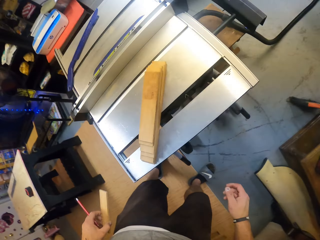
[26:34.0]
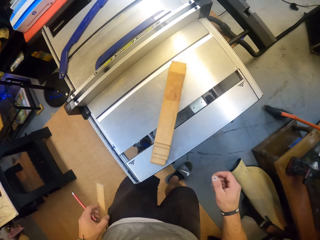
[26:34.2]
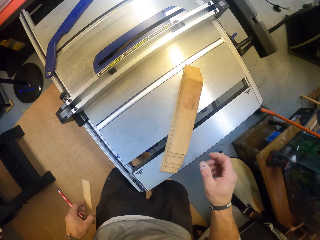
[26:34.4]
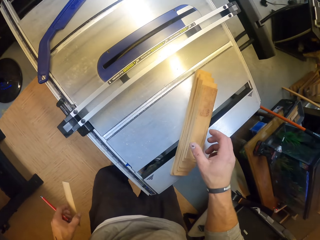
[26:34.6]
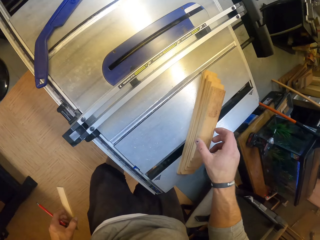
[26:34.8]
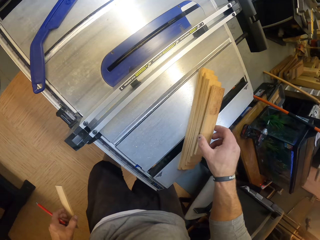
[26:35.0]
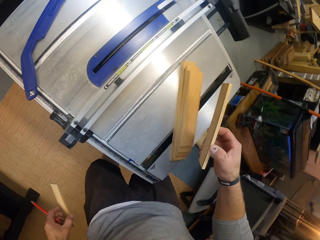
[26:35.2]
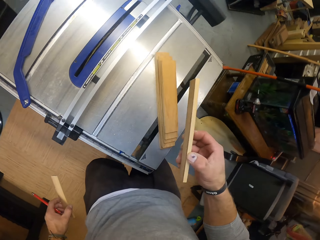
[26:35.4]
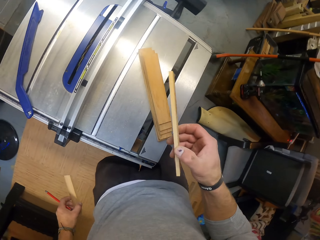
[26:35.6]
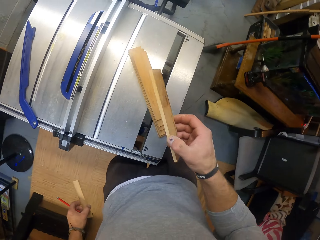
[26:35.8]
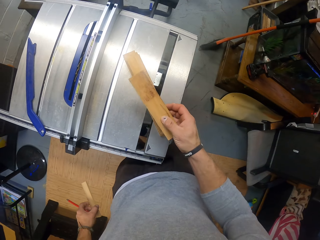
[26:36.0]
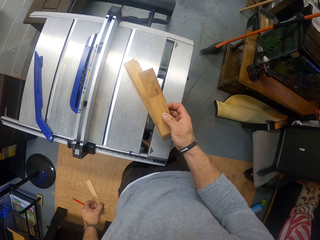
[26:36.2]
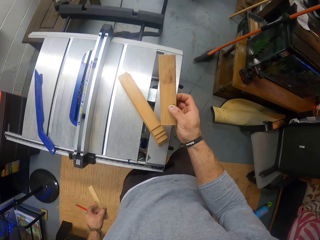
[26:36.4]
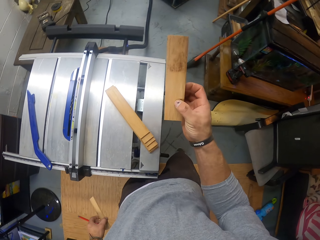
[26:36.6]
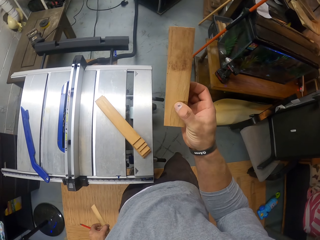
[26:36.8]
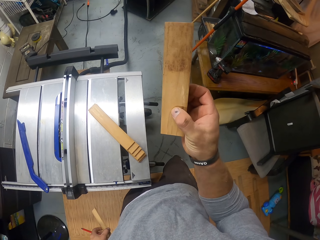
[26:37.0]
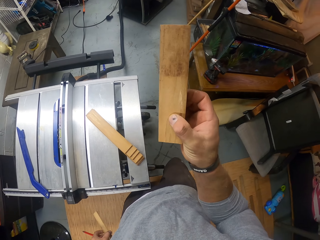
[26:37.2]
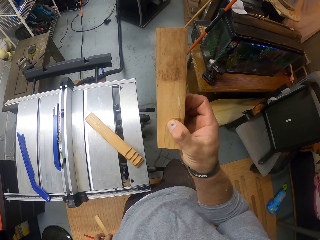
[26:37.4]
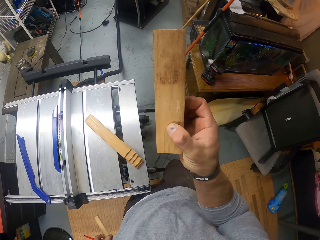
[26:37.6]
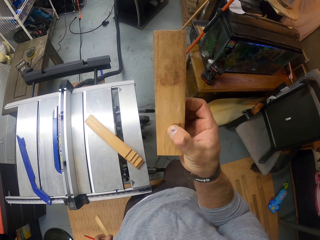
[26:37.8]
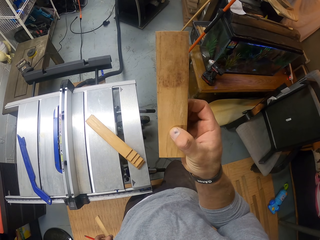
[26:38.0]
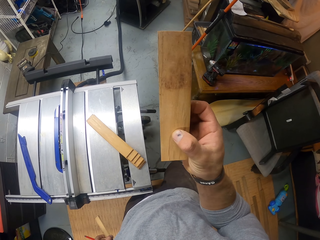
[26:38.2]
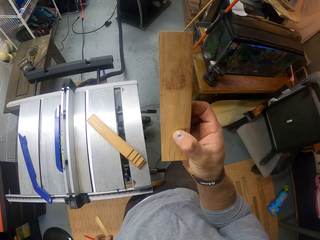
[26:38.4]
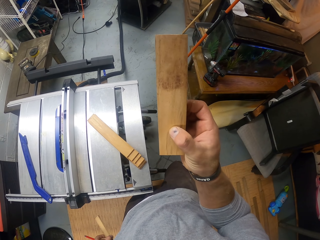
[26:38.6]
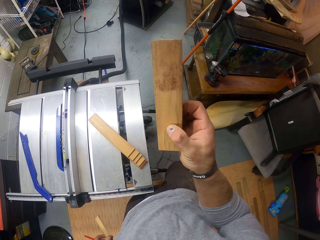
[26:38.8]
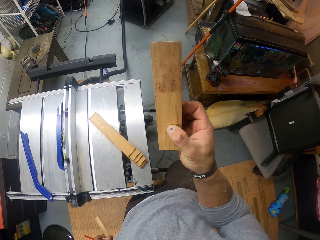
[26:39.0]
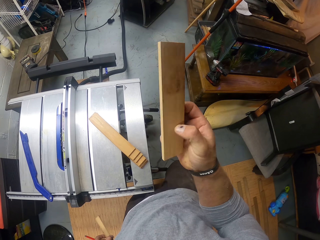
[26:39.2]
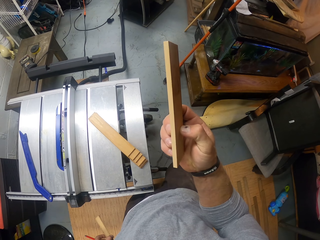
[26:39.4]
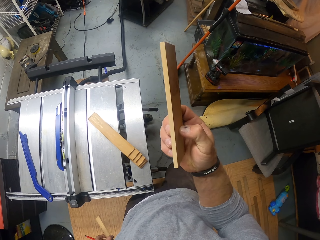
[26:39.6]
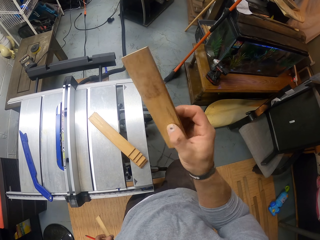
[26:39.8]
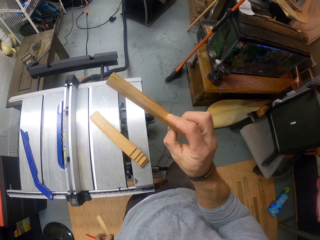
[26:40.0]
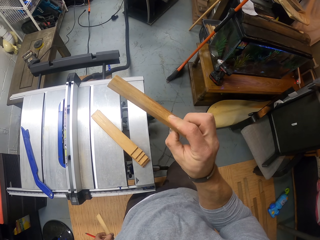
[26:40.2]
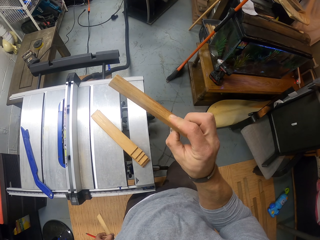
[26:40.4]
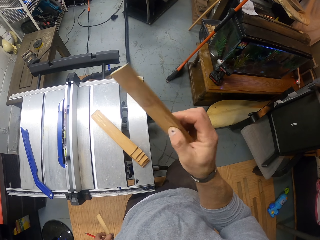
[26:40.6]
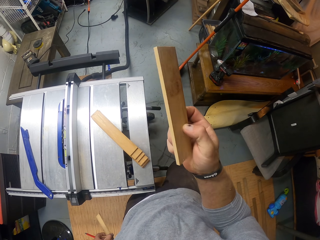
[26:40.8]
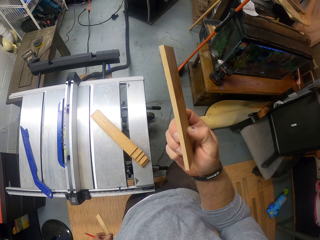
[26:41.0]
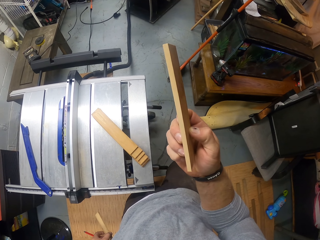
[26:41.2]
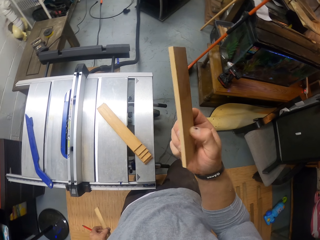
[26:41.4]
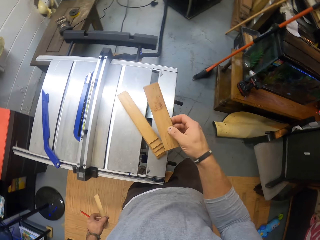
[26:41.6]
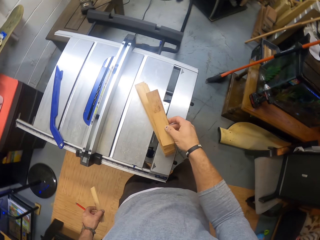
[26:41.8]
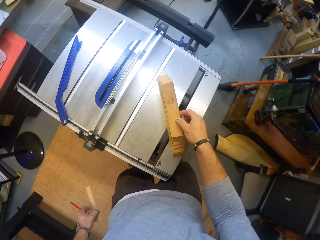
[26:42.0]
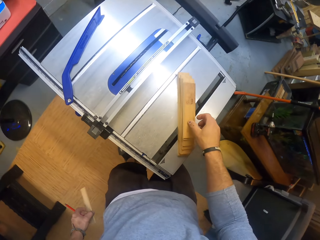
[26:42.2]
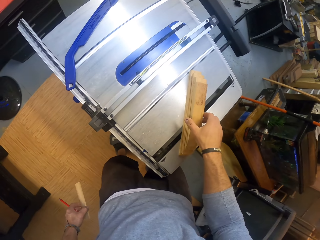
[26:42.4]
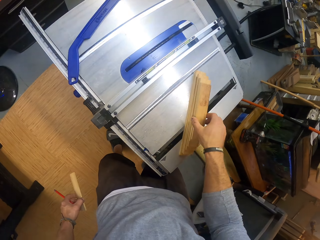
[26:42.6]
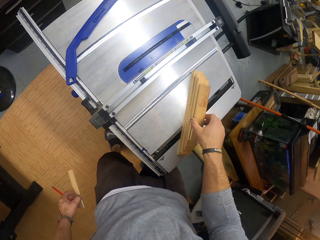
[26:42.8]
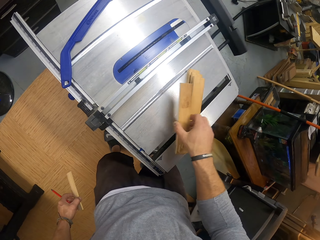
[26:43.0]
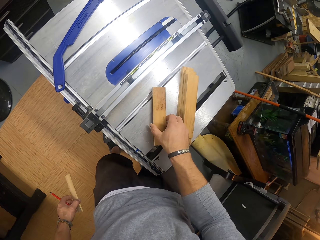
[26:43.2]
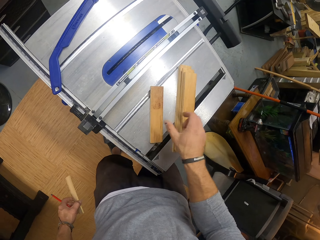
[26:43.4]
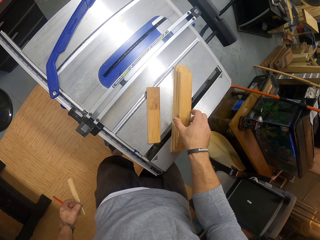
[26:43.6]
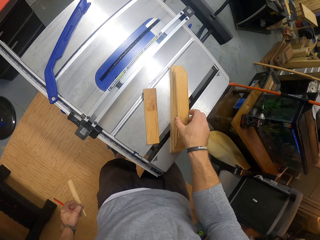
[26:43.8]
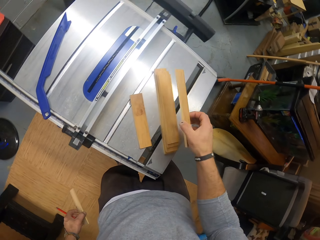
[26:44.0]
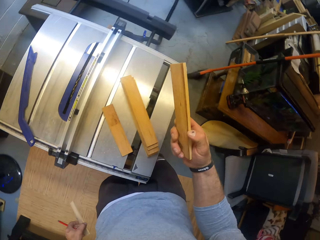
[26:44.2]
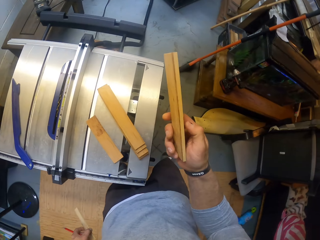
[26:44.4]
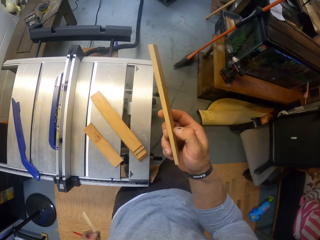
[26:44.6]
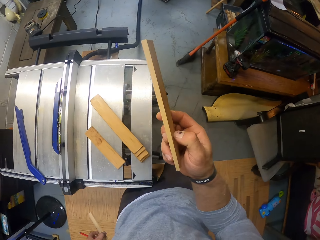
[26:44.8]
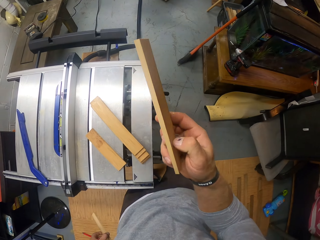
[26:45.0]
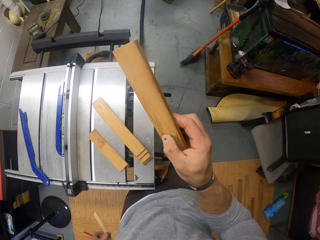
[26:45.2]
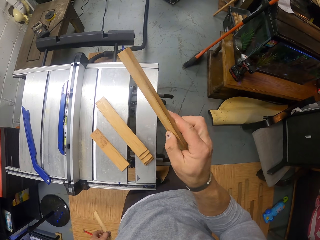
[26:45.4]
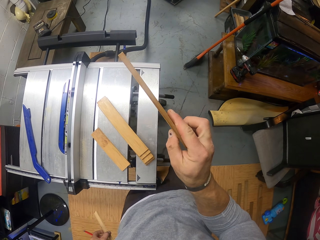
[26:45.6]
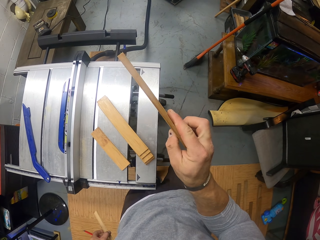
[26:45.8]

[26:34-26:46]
The camera wearer picks the piece of wood from the woodwork machine with his right hand. He examines the piece of wood in his right hand. He drops the piece of wood on the pile of wood on the woodwork machine with his right hand. He picks the piece of wood from the woodwork machine with his right hand. He puts the piece of wood on the cutting machine.

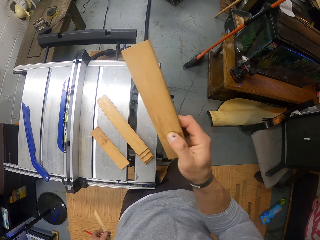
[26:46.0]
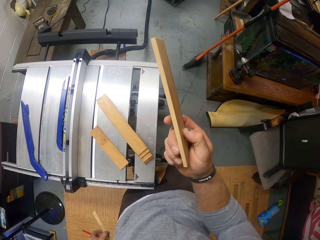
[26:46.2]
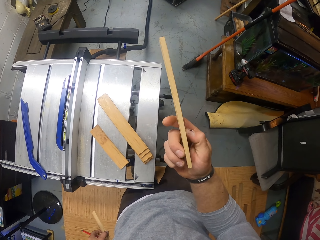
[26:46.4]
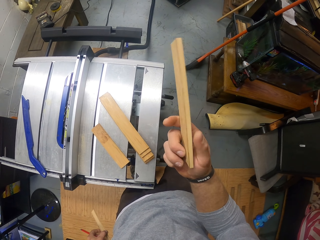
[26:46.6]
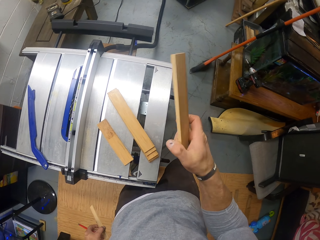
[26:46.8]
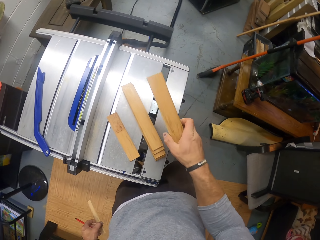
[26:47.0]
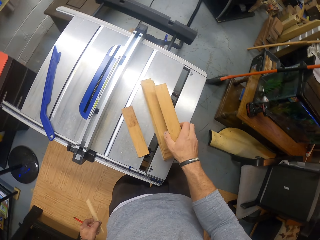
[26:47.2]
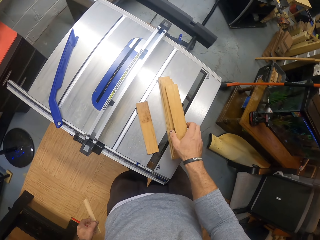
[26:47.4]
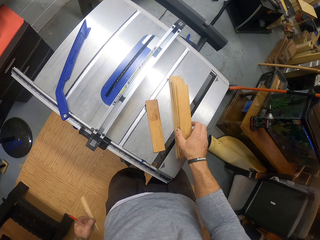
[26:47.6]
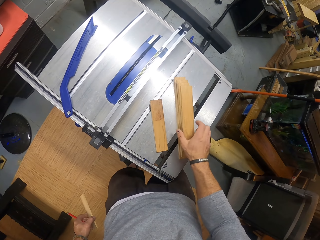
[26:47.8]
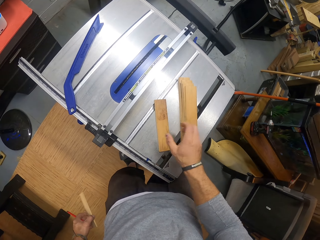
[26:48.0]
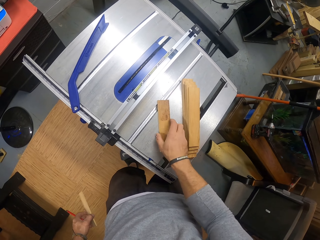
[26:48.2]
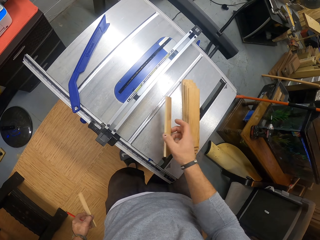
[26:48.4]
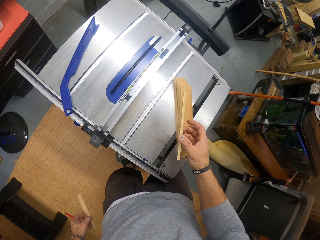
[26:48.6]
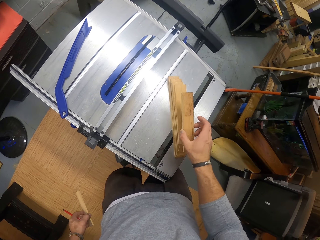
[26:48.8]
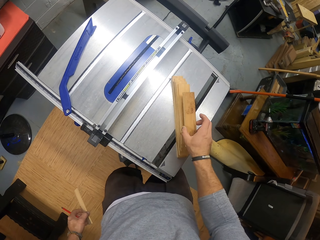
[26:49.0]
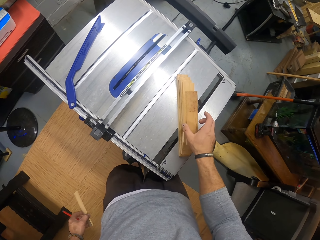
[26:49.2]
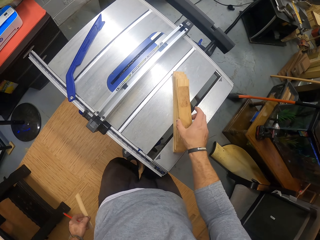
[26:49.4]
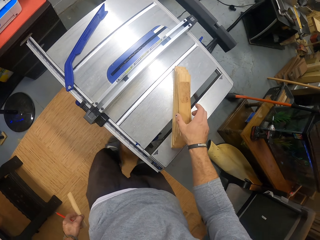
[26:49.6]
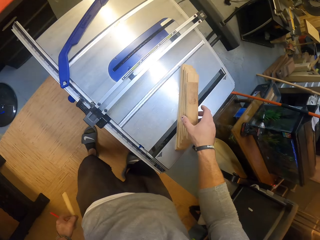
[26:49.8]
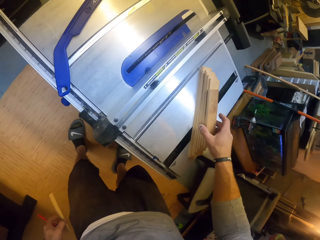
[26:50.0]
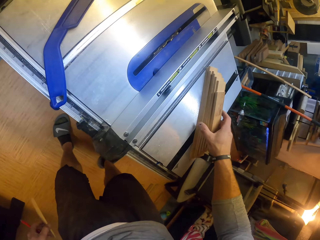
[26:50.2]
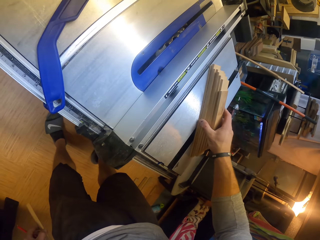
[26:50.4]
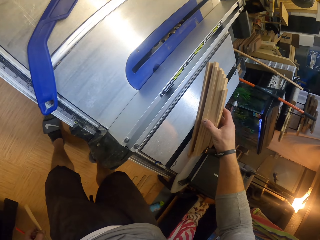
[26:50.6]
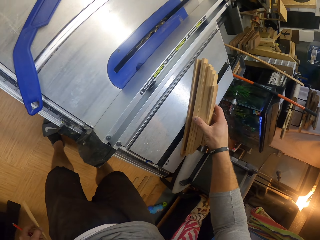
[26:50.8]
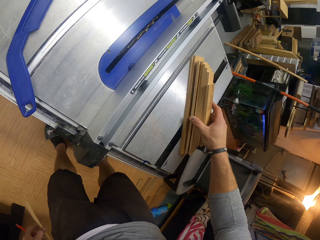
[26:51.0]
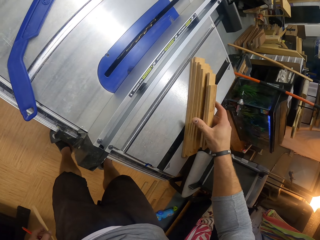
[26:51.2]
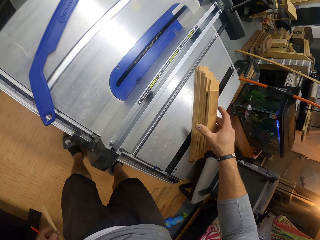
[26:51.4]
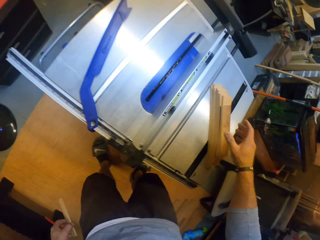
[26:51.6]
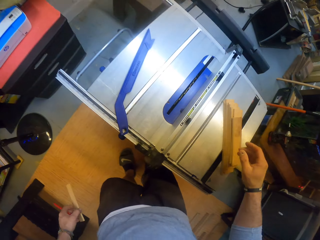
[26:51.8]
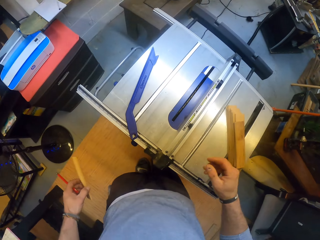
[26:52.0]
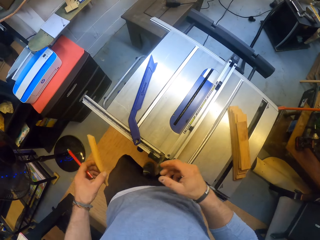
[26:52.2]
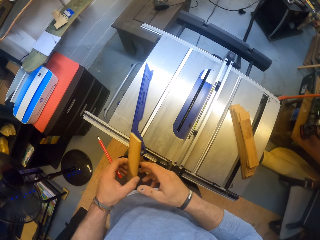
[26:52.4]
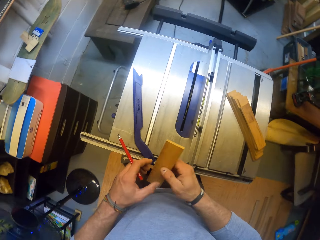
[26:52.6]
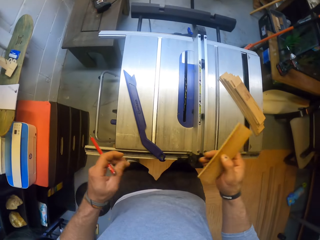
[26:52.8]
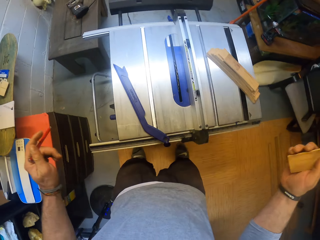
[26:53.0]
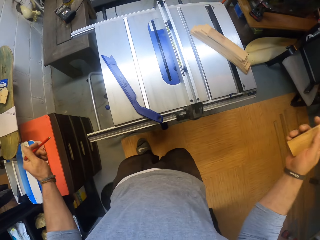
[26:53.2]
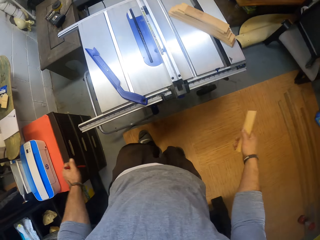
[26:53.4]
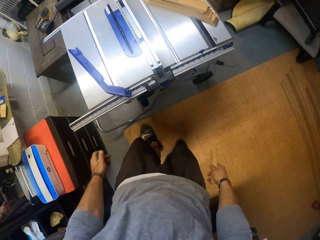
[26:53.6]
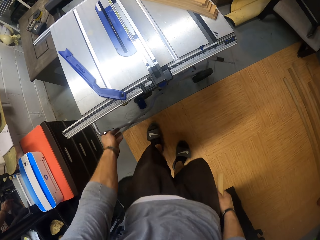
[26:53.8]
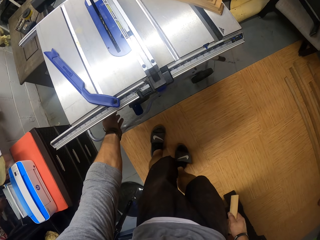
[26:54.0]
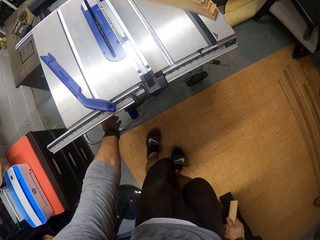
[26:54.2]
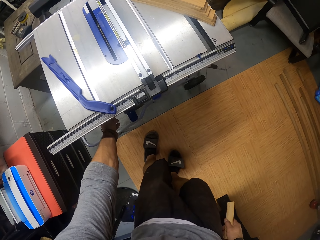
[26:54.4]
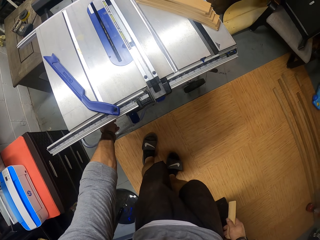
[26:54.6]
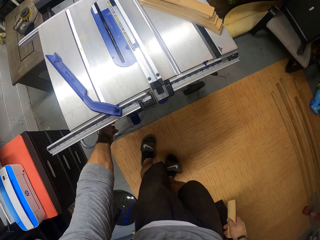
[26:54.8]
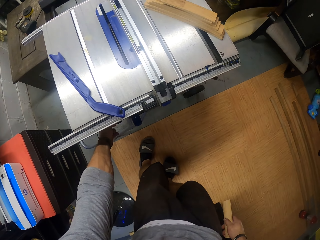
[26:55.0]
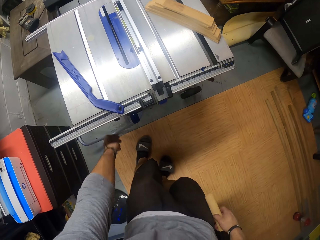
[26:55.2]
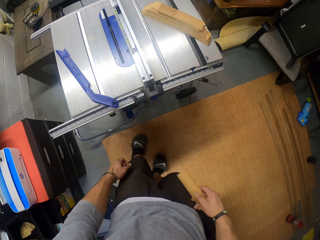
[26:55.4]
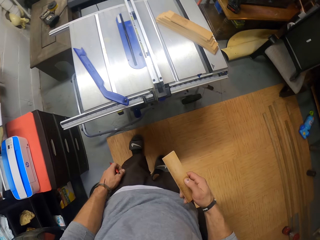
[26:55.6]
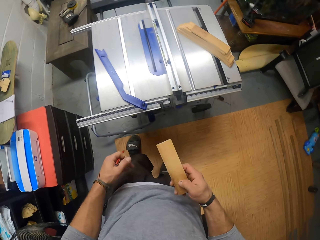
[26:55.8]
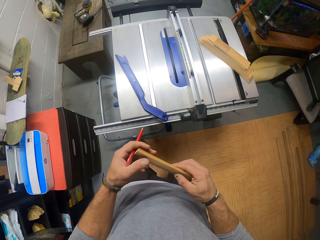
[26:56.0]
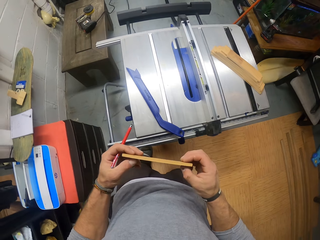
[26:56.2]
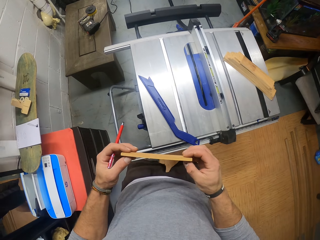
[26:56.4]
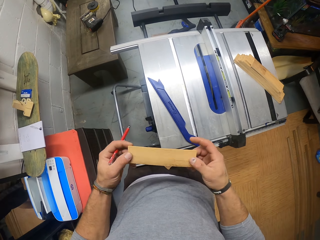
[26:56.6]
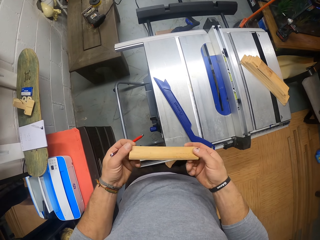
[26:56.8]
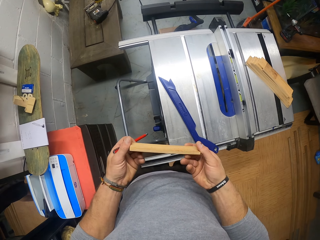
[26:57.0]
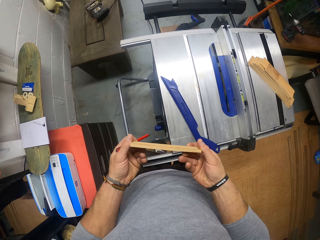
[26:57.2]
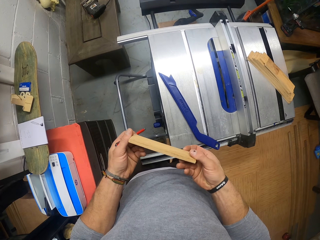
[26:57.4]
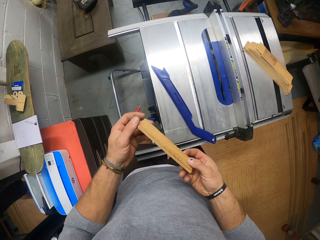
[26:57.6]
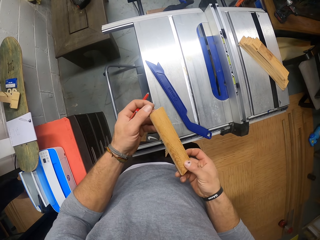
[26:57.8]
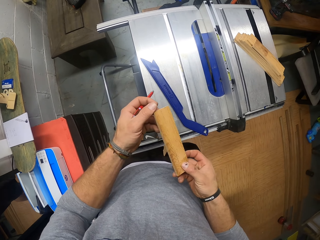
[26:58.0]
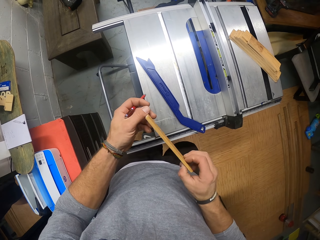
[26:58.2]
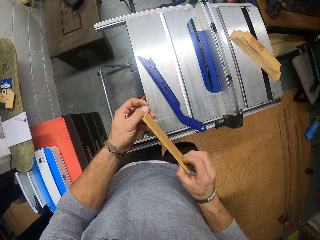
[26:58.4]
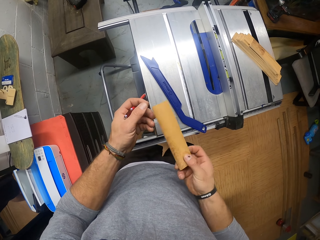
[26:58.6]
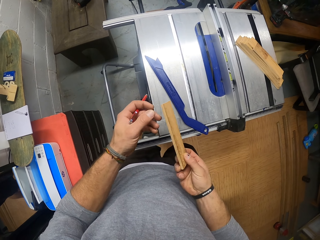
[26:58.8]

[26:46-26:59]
The camera wearer drops the piece of wood on the woodwork machine with his right hand. He picks the piece of wood from the woodwork machine with his right hand. He drops the piece of wood on the pile of woods on the woodwork machine with his right hand. He touches the pieces of wood from the woodwork machine with his right hand. He passes the piece of wood in his left hand to his right hand. He operates the woodwork machine with his left hand. He holds the piece of wood with both hands.
